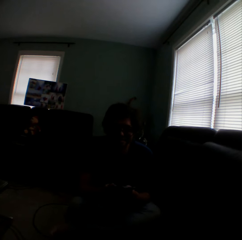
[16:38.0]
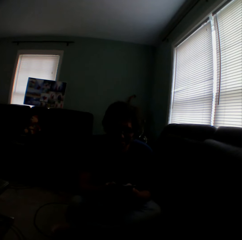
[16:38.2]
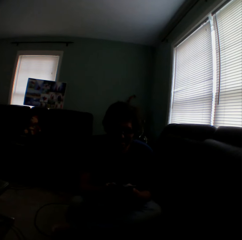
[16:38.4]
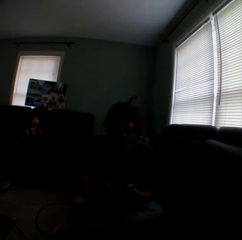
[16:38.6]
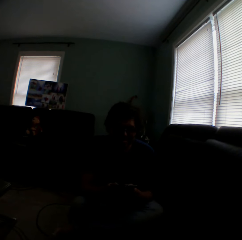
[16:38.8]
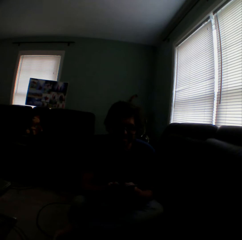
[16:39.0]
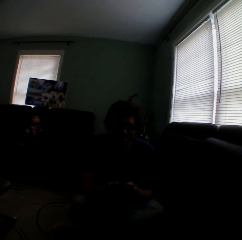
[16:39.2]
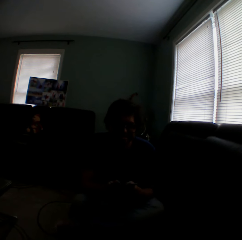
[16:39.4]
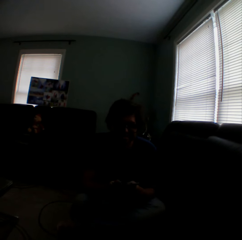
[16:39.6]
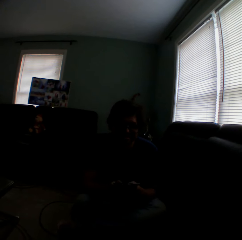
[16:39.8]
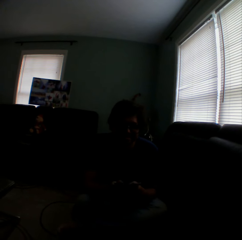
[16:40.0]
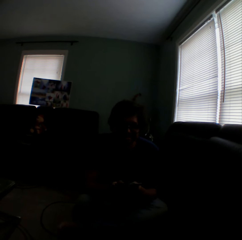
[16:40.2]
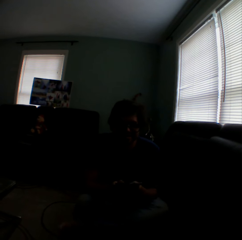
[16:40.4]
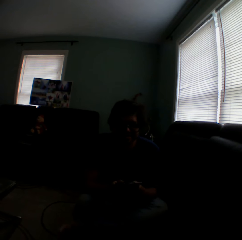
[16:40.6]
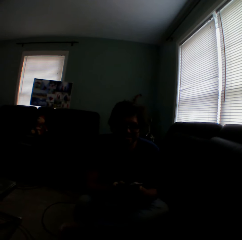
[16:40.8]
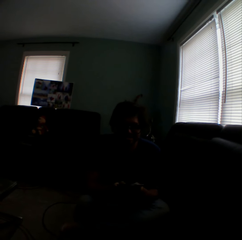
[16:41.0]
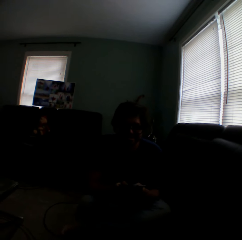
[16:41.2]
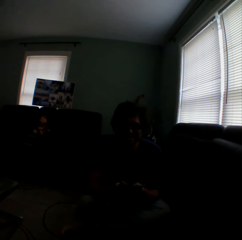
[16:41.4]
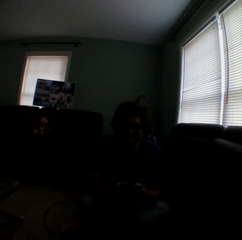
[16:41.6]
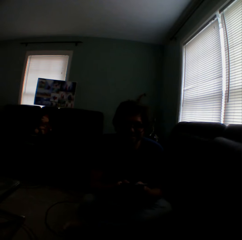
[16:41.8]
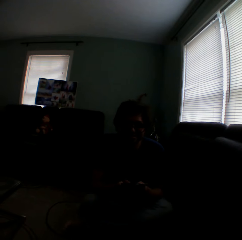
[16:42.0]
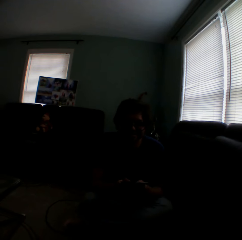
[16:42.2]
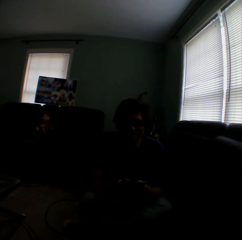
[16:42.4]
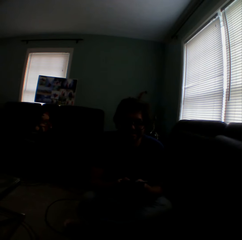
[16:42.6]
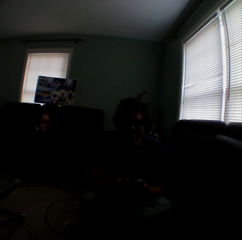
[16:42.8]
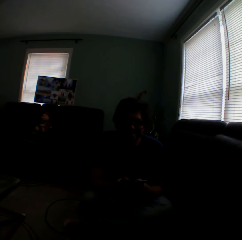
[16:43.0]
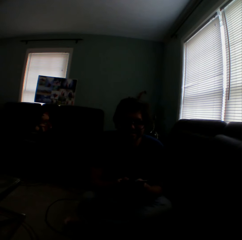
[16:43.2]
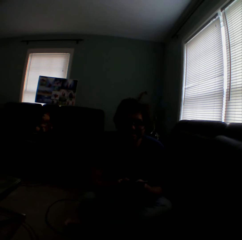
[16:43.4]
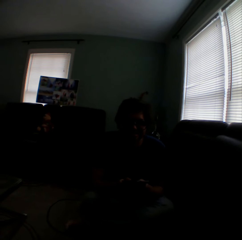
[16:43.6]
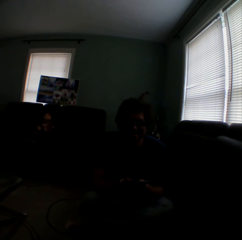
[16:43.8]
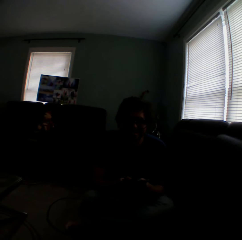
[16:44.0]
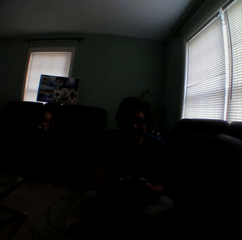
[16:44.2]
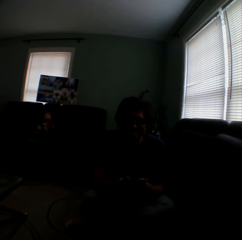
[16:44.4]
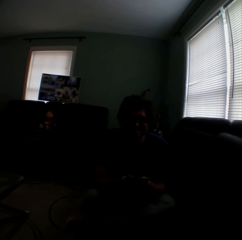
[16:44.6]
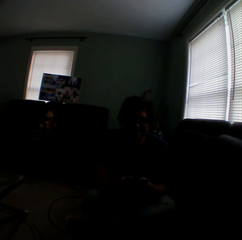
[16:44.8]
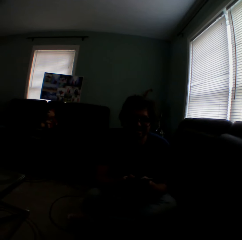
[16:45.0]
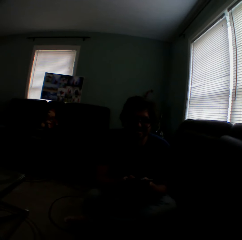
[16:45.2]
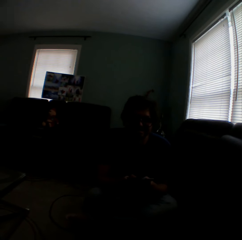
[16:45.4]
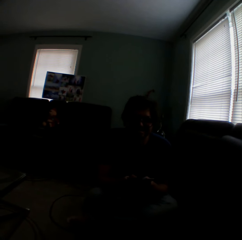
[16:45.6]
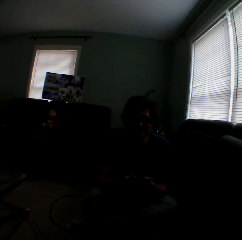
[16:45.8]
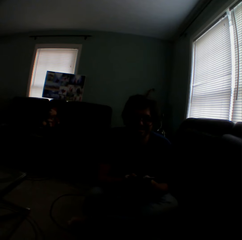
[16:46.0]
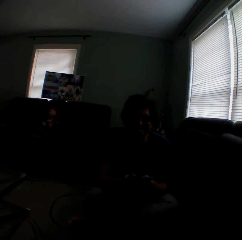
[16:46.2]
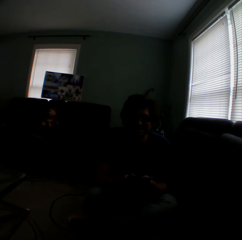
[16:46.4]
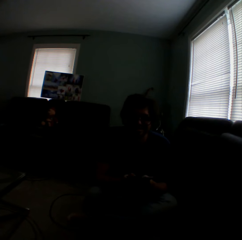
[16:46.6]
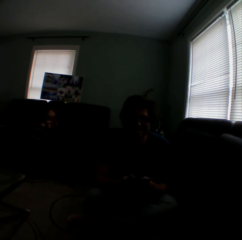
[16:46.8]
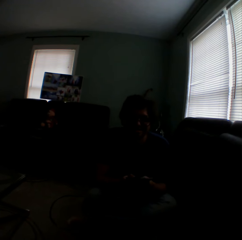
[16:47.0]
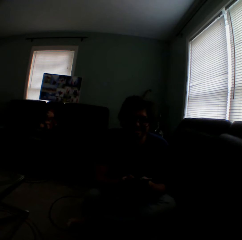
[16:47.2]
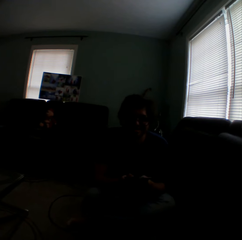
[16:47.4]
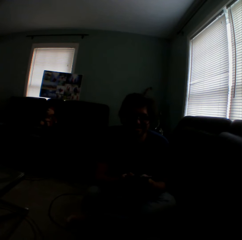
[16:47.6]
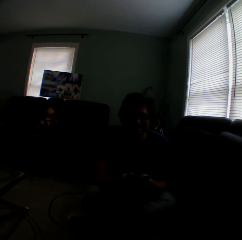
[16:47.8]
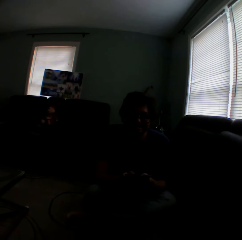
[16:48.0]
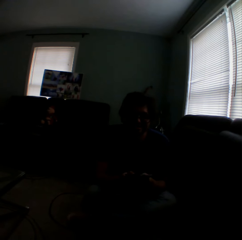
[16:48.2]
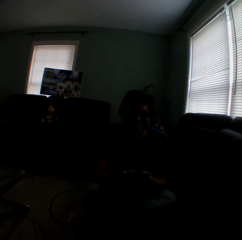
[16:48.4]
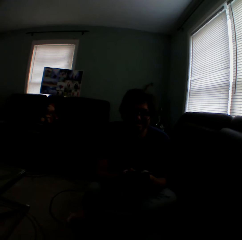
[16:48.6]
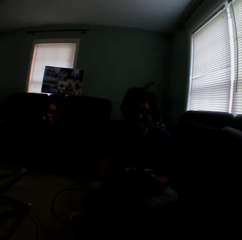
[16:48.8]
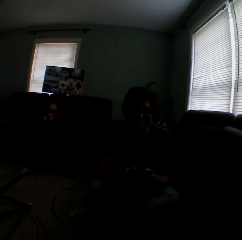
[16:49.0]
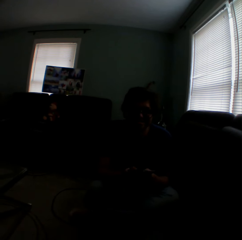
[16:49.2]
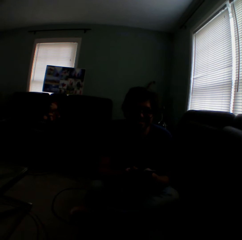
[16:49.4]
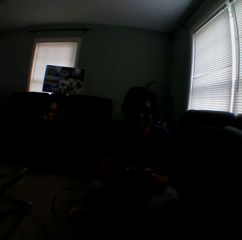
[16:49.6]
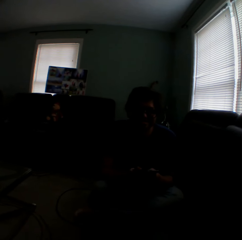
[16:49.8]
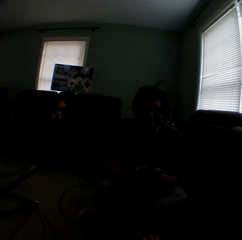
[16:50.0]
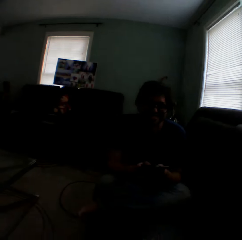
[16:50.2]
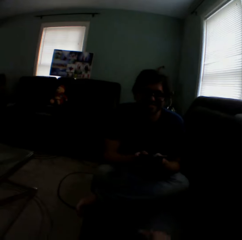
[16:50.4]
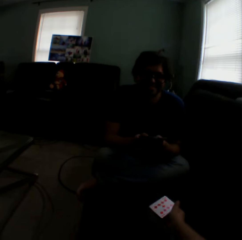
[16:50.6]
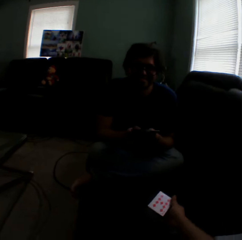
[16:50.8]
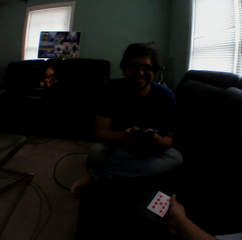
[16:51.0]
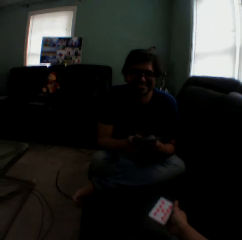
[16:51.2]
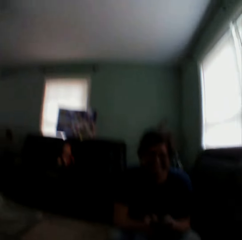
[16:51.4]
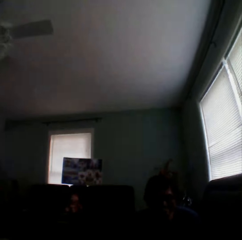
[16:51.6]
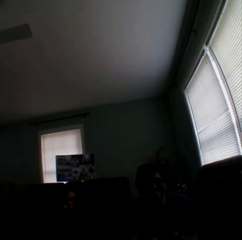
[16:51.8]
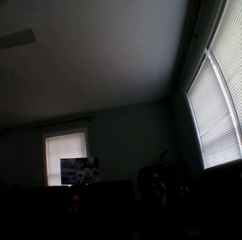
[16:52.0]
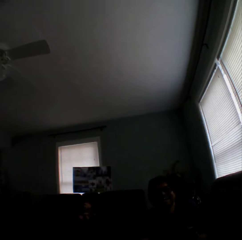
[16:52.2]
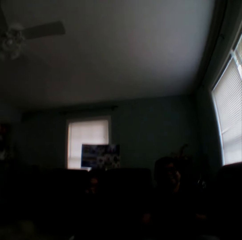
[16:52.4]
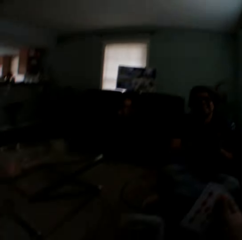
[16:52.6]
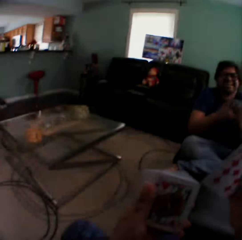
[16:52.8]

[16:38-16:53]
The camera wearer turns a card on the couch.

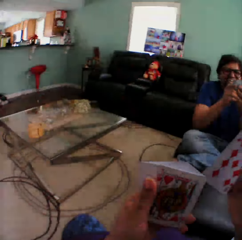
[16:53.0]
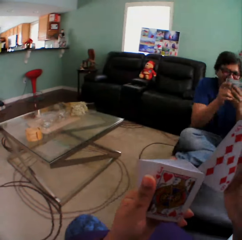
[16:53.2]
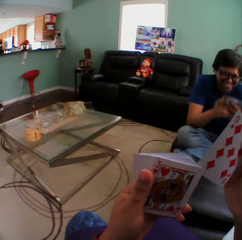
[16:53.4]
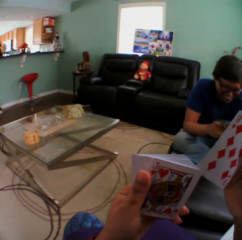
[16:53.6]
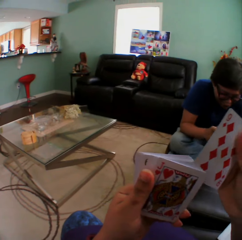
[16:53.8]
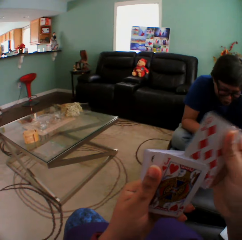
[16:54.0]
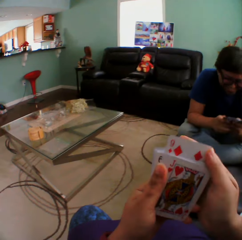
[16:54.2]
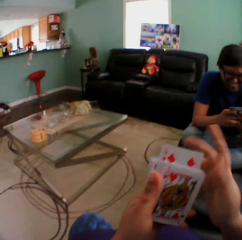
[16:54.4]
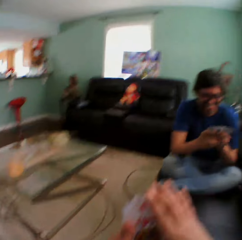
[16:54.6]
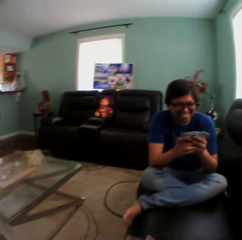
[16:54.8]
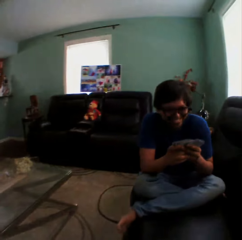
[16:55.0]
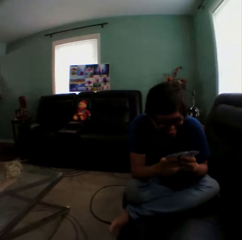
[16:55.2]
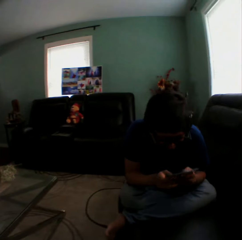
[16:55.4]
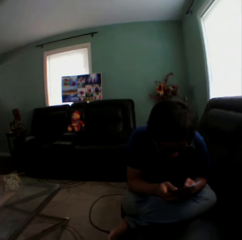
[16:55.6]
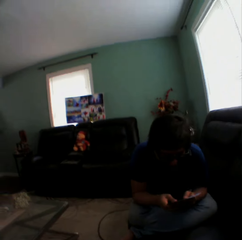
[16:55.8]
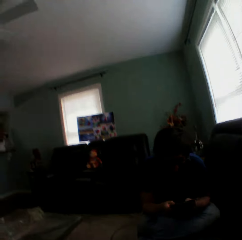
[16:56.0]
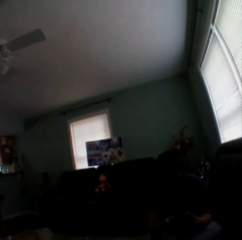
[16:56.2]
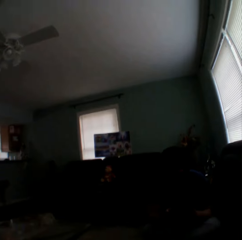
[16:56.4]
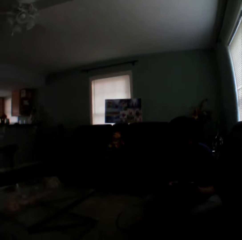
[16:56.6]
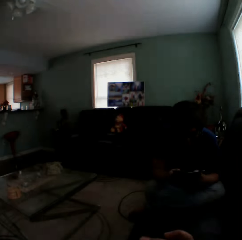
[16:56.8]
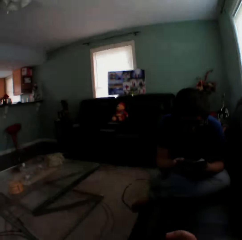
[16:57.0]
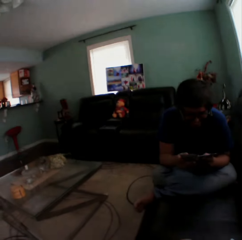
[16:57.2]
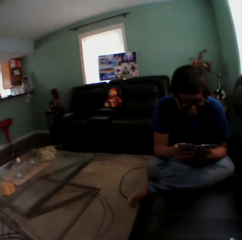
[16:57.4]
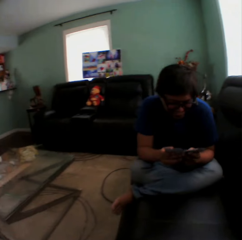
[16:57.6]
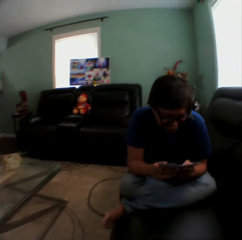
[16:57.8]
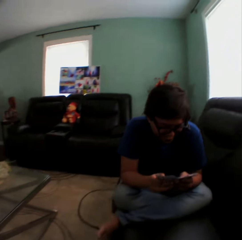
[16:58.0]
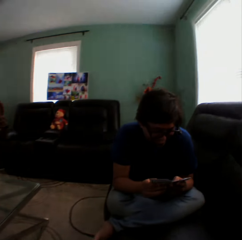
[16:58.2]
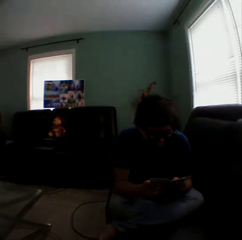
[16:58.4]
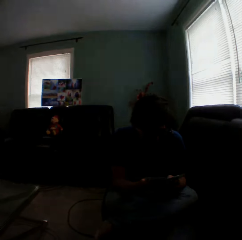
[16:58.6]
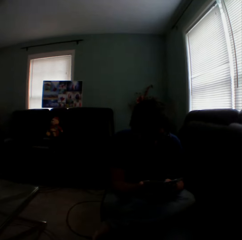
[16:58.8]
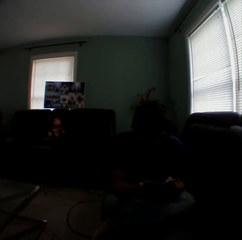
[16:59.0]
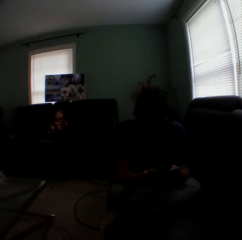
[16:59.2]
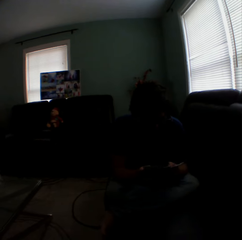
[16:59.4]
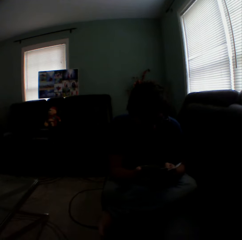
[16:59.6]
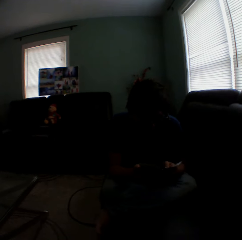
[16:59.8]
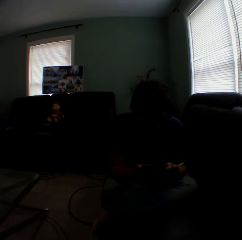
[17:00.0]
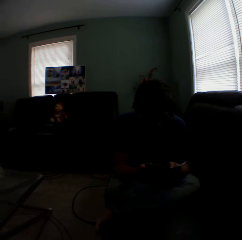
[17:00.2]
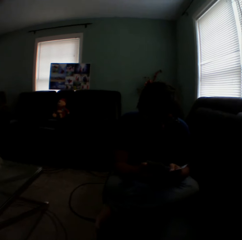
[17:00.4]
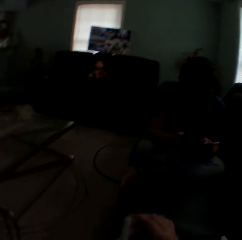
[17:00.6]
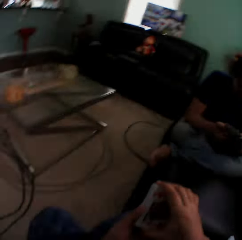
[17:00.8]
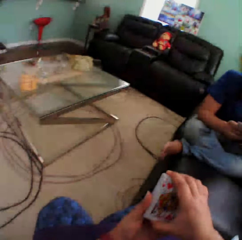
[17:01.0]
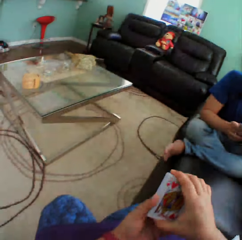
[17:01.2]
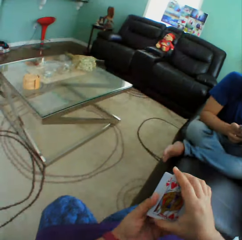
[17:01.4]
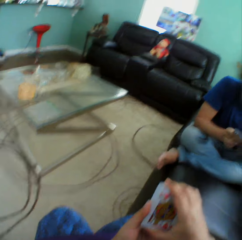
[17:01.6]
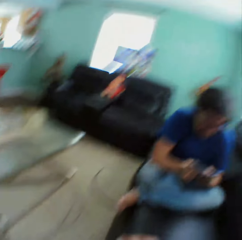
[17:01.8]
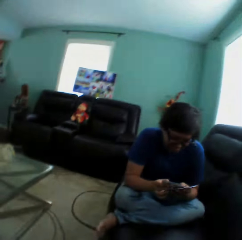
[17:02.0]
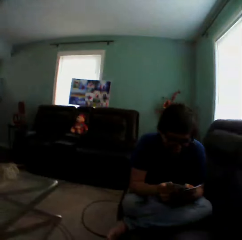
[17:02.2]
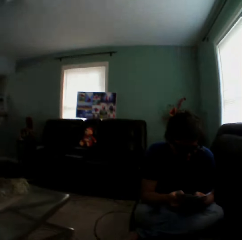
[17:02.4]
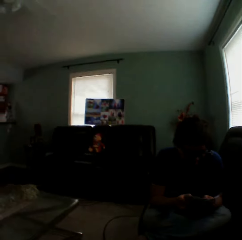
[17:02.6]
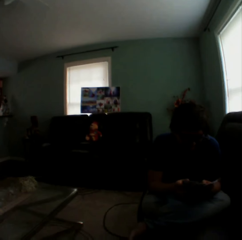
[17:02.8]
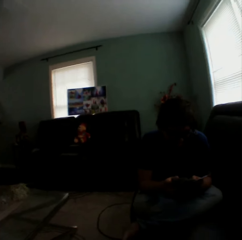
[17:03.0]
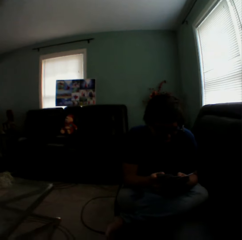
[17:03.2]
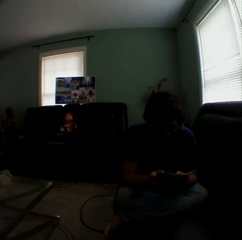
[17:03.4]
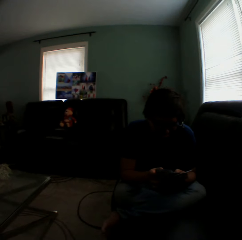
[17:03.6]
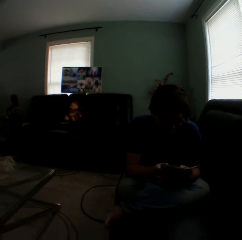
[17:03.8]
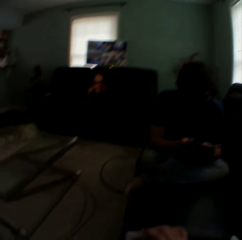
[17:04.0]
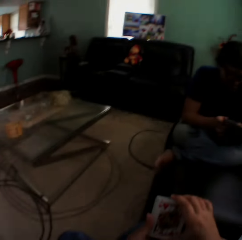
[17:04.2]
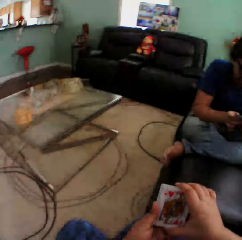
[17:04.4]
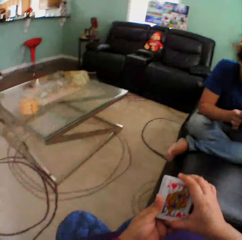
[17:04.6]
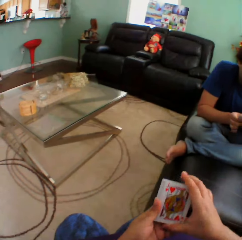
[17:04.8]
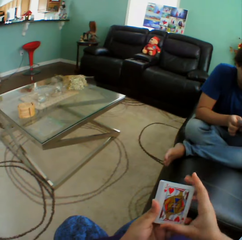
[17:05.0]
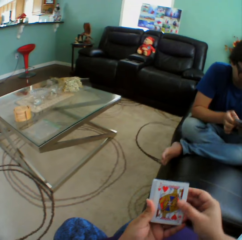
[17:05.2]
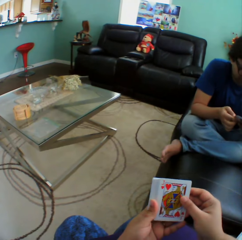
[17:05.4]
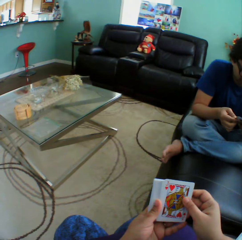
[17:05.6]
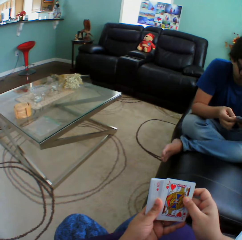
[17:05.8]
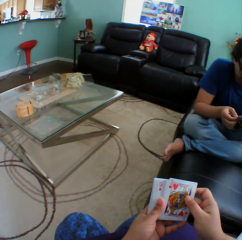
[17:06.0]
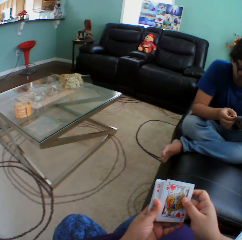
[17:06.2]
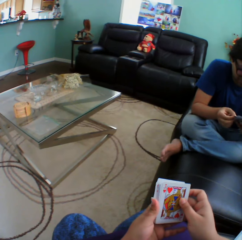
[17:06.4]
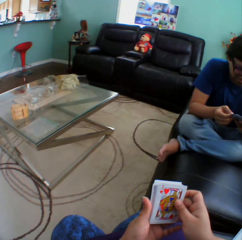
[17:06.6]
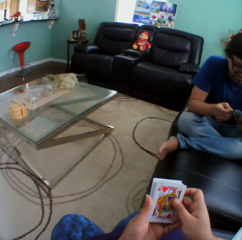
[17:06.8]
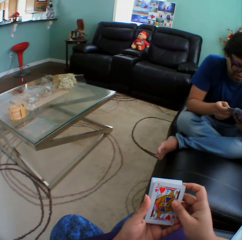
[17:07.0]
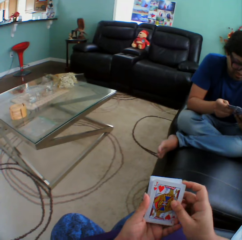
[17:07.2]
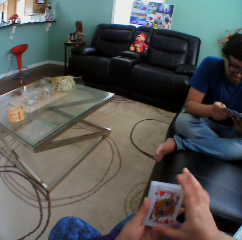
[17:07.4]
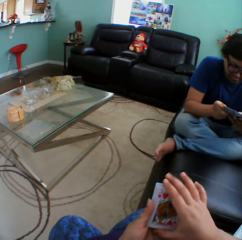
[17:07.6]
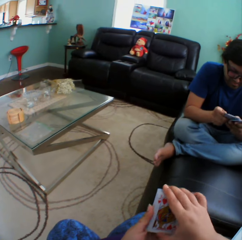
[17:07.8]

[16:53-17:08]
The camera wearer holds playing cards. They insert a card in a pile of cards. A man swings on a couch. The man holds playing cards. The camera wearer turns to the side. The man holds the playing cards. The camera wearer turns to the side. The man checks the cards in a hand. The camera wearer holds the playing cards. They arrange the cards in a hand, turn to the side, and hold the playing cards.
